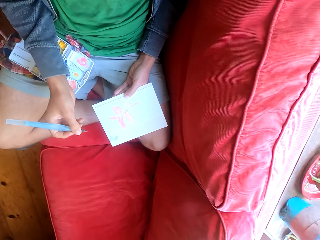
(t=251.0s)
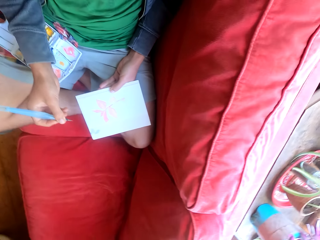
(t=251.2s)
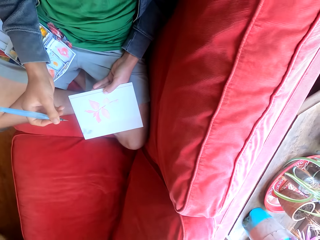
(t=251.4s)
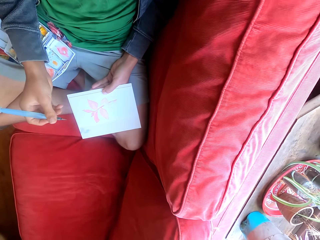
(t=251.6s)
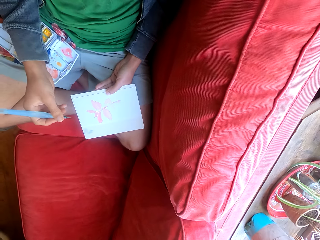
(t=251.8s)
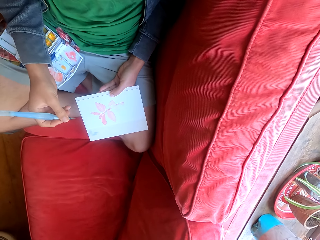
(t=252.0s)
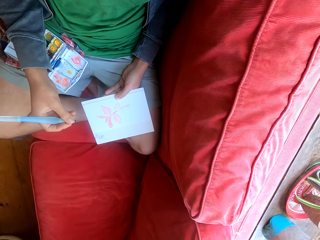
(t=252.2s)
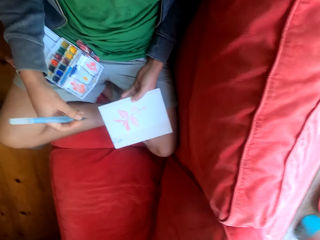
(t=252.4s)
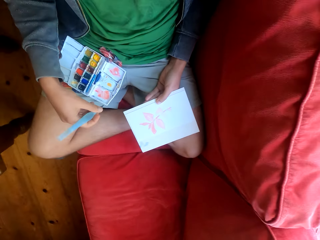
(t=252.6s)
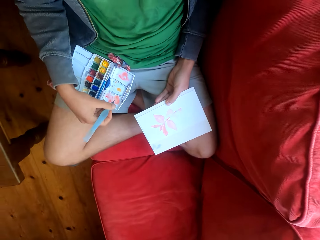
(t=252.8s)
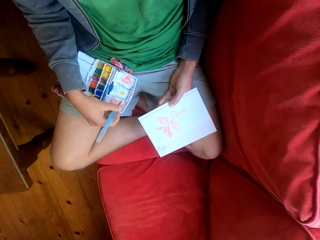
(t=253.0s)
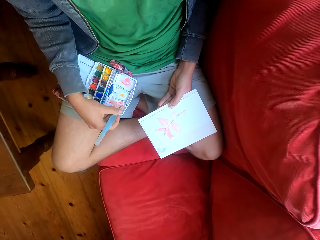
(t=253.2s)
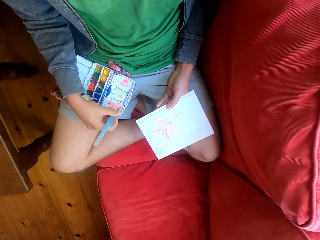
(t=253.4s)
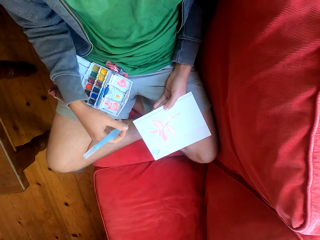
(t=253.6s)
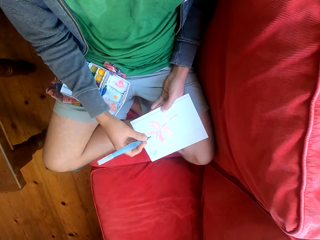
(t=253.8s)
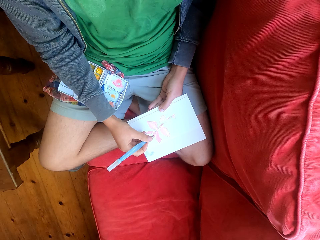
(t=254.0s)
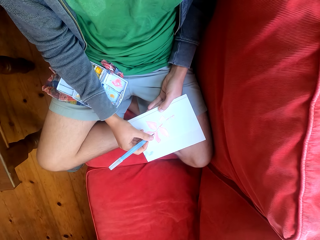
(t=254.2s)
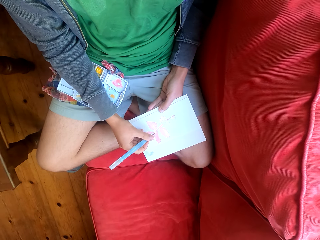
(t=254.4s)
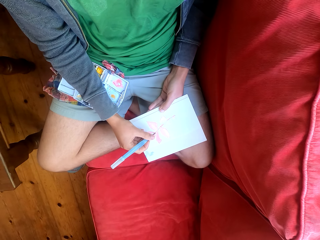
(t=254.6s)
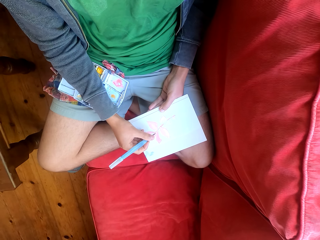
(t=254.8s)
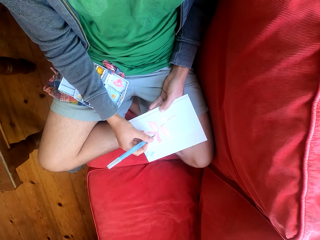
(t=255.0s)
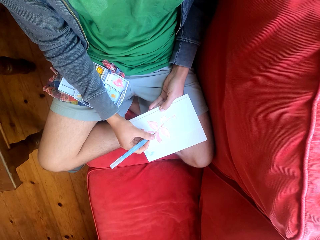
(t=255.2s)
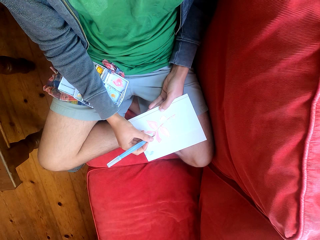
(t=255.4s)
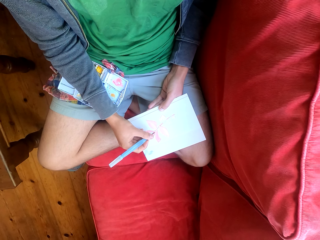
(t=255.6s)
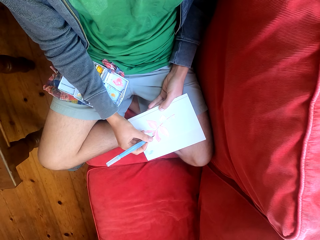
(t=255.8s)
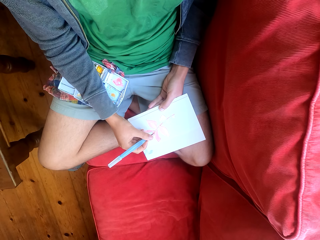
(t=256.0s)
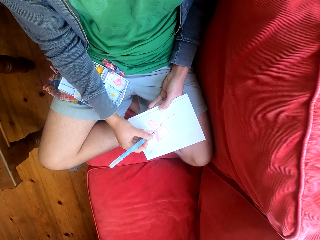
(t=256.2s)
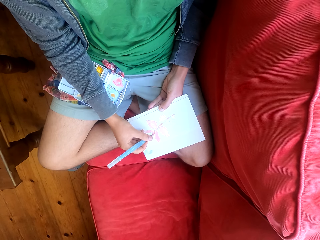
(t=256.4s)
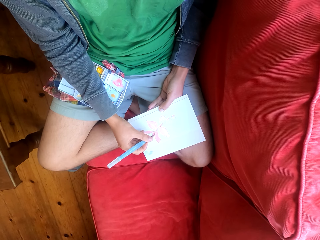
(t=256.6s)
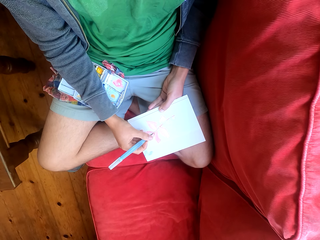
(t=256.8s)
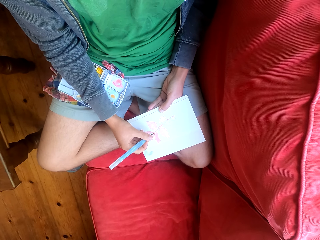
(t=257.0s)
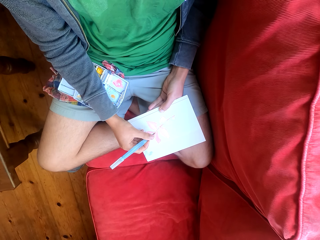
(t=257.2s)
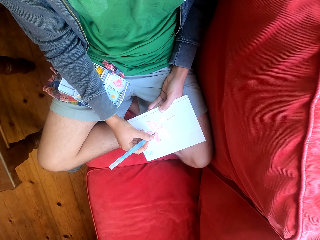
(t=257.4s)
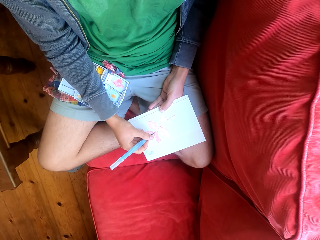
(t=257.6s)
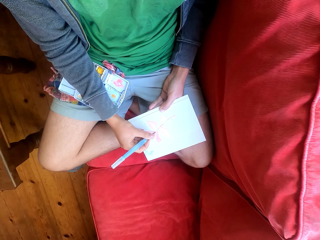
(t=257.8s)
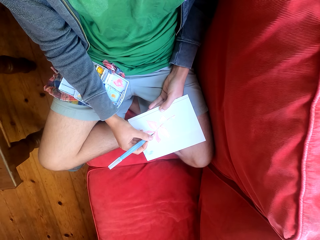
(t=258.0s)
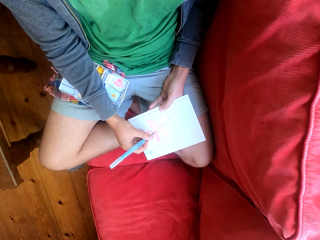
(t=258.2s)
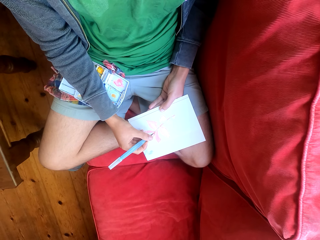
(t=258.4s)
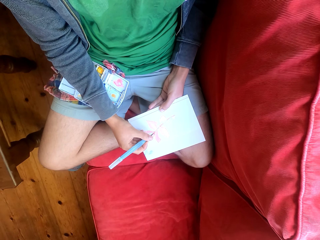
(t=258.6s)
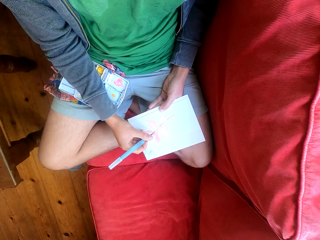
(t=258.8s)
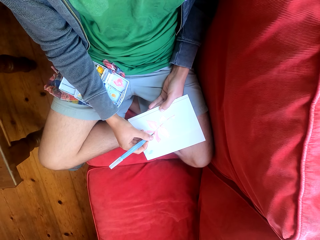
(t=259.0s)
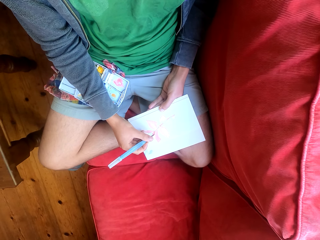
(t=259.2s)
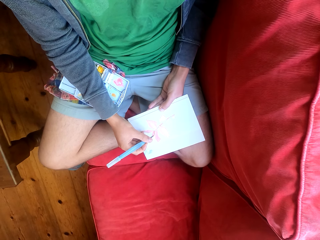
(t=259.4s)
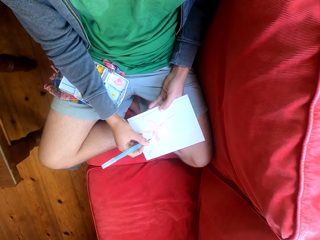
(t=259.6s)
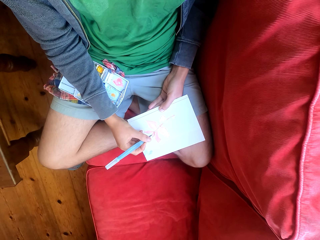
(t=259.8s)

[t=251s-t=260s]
The camera wearer scoops paint on the palette tray with the paintbrush. They paint on the paint paper.

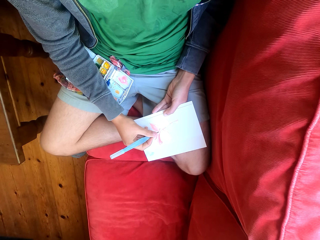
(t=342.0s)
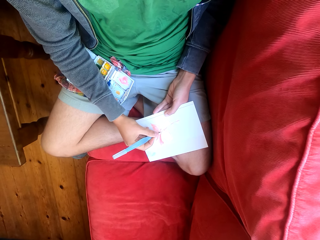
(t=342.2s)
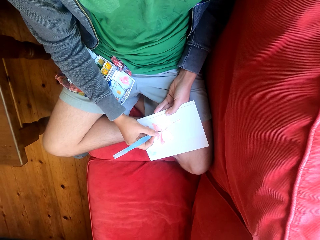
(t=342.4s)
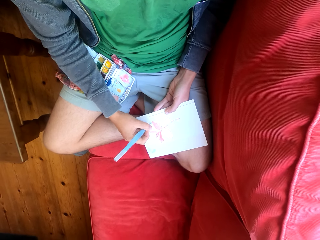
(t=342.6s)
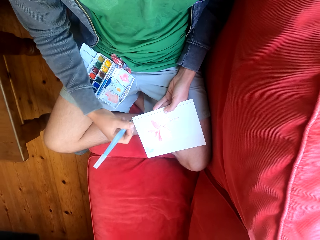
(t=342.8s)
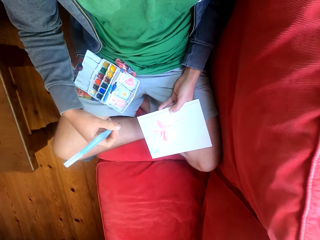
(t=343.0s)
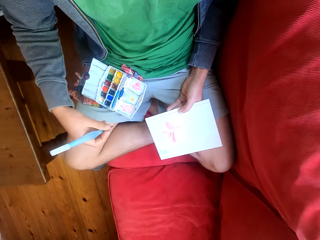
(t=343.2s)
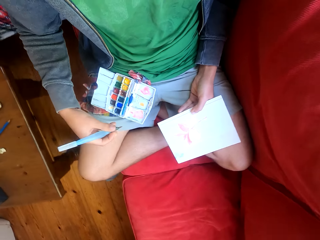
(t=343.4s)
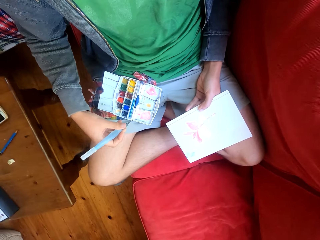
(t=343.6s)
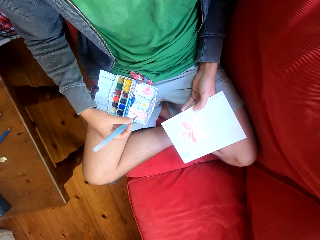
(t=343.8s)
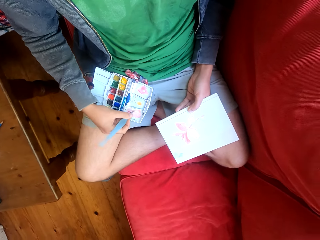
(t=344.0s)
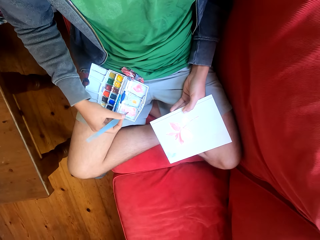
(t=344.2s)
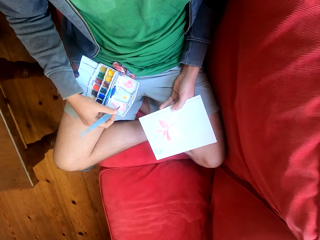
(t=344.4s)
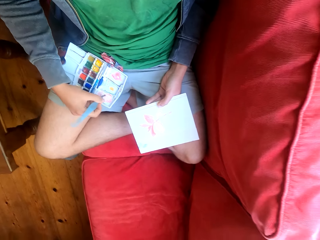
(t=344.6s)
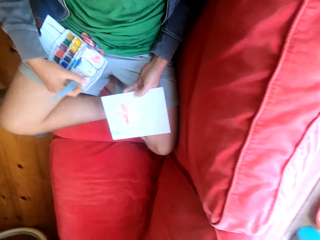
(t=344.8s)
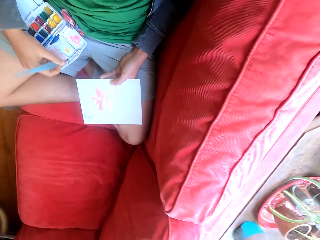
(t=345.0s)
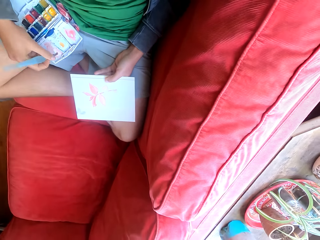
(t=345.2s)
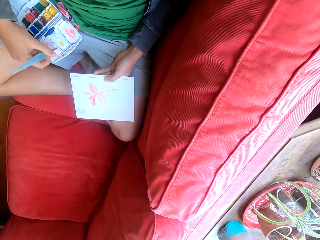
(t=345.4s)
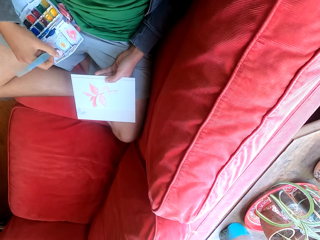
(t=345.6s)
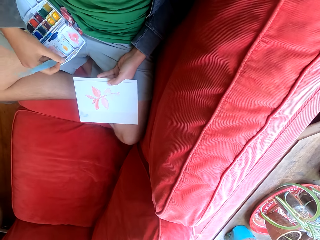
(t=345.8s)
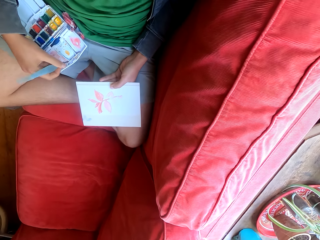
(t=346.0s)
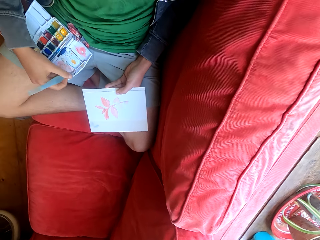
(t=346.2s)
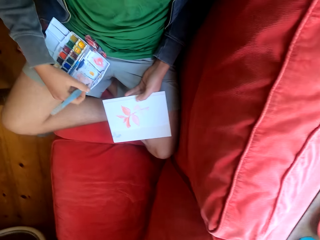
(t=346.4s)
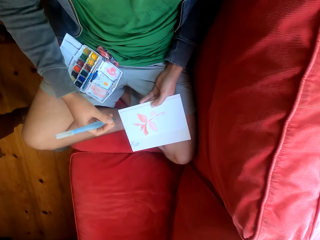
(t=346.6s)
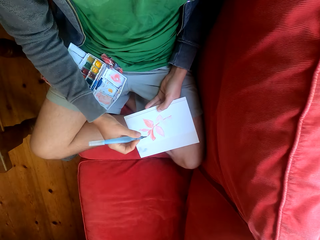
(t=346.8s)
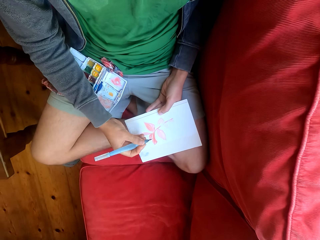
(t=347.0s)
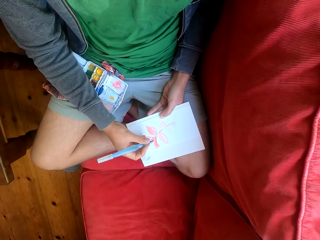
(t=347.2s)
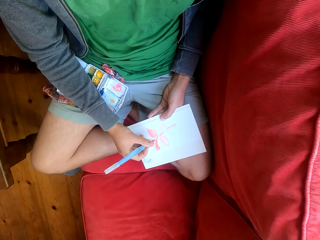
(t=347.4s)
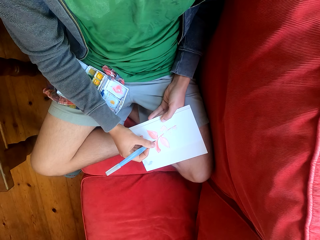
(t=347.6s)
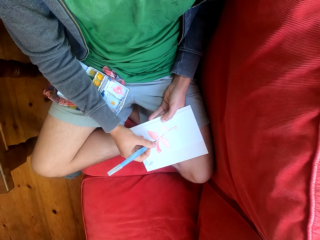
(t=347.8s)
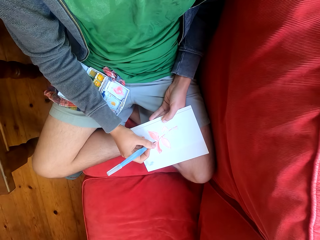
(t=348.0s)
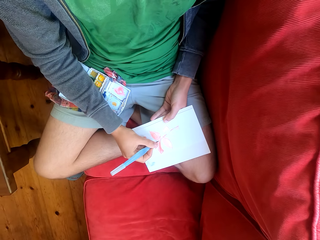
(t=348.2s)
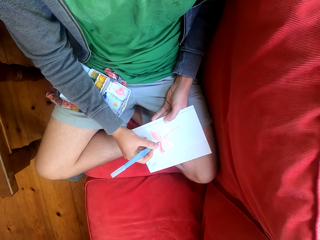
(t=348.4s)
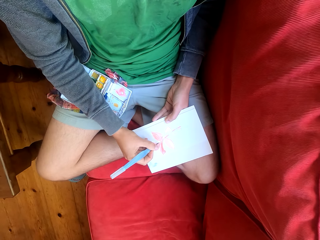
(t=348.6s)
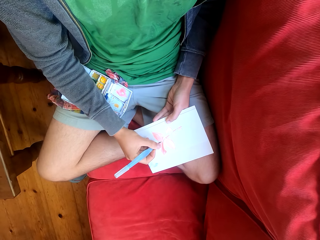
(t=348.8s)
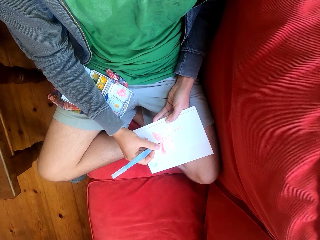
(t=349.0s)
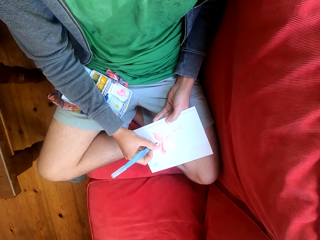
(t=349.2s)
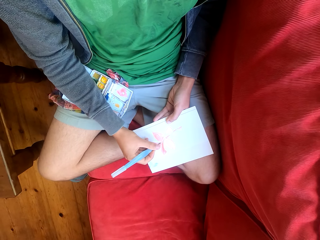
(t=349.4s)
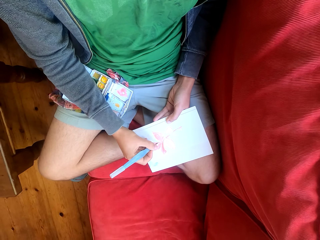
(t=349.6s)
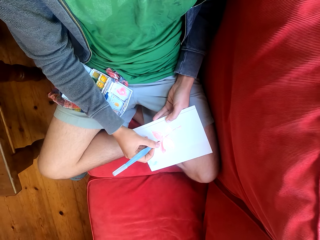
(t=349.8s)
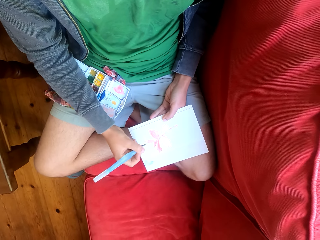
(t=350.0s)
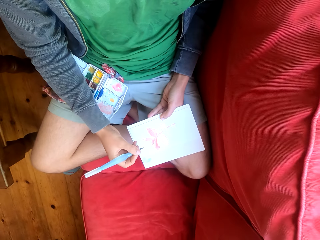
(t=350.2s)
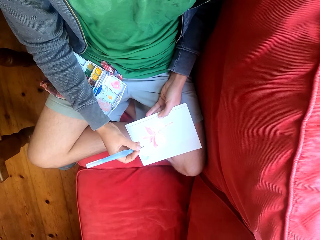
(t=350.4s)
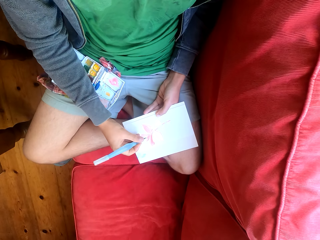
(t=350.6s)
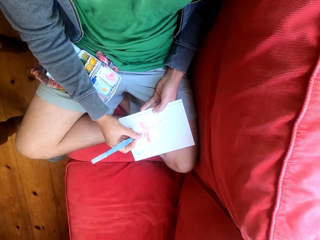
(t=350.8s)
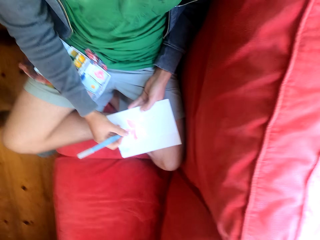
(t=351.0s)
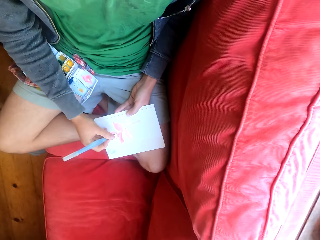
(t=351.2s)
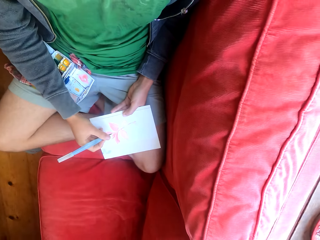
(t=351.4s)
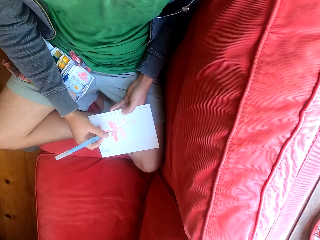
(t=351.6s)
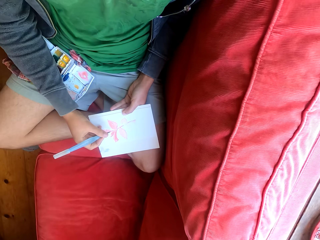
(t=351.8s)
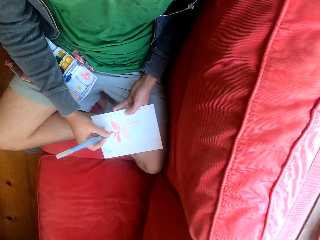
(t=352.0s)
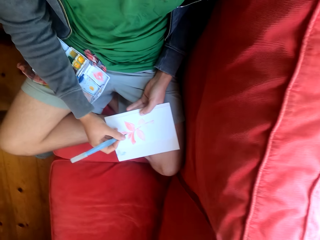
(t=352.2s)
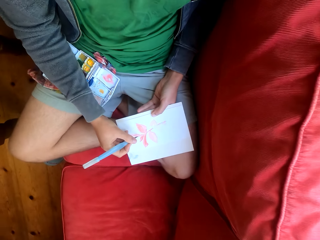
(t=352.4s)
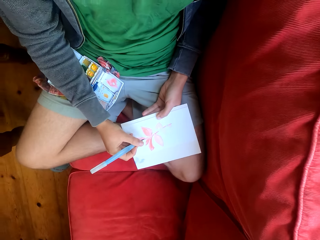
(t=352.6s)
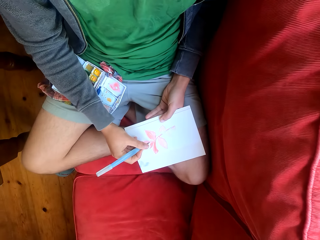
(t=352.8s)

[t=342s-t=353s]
The camera wearer scoops paint on the palette tray with the paintbrush. They paint on the paint paper.

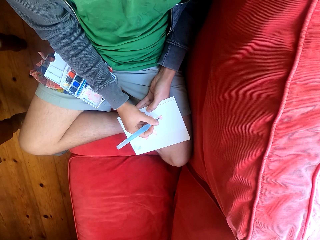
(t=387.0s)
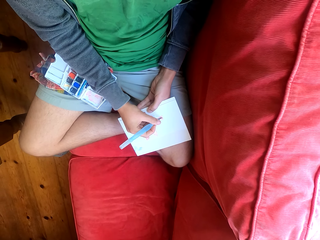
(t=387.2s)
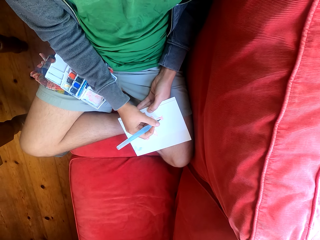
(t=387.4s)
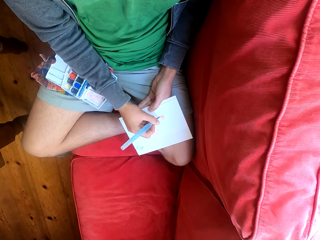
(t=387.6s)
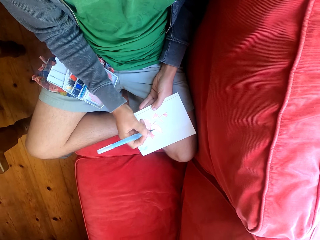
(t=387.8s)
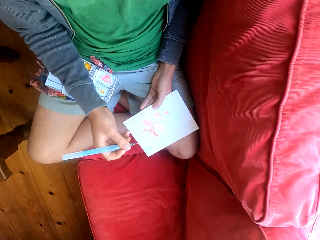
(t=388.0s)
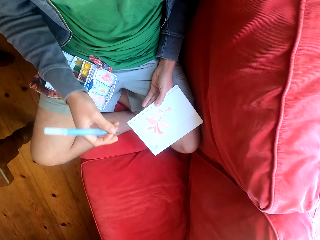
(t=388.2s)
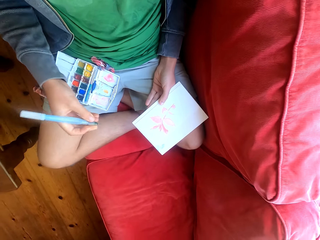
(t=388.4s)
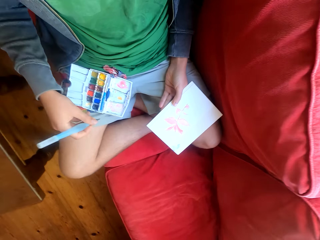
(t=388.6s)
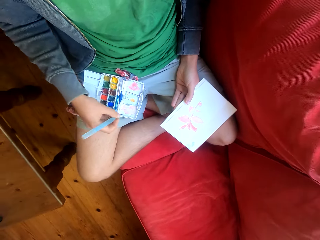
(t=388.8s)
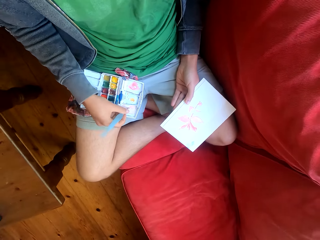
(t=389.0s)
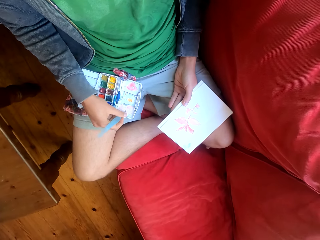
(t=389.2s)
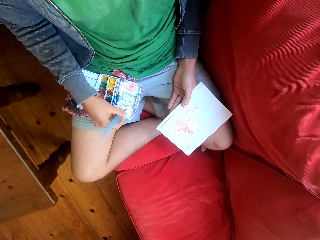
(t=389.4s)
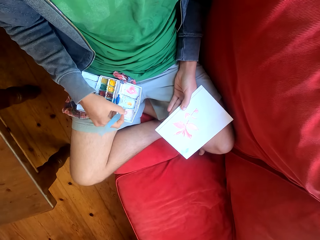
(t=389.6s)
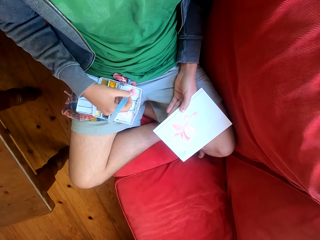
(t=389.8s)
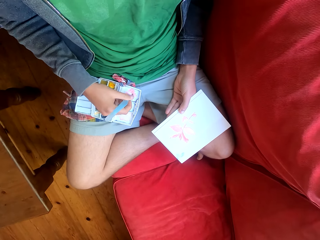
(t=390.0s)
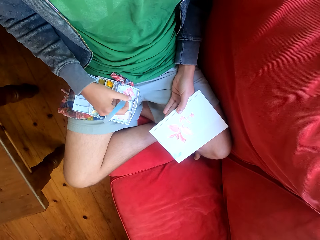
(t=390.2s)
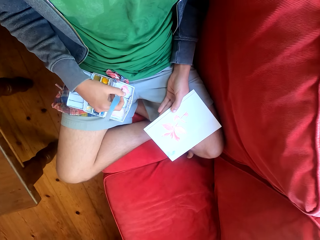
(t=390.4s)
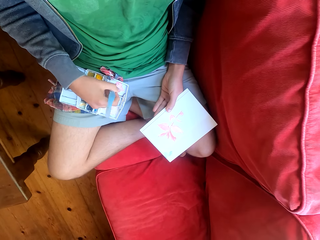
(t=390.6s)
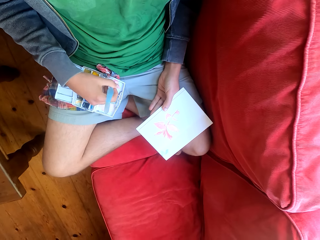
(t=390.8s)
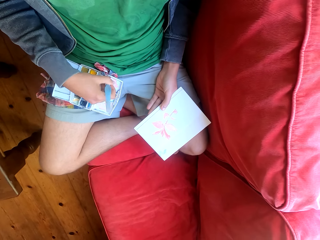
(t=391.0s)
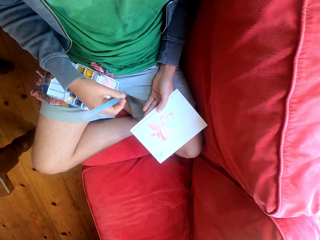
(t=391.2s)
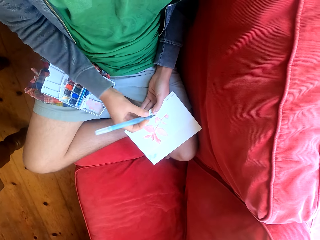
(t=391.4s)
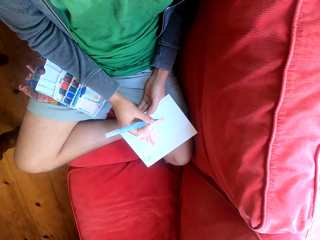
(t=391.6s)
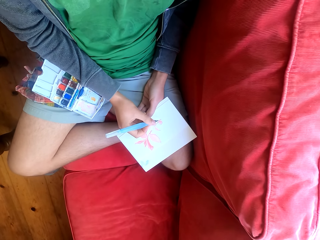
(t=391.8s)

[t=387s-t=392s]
The camera wearer scoops paint on the palette tray with a paintbrush. They rub the brush on the paint.
